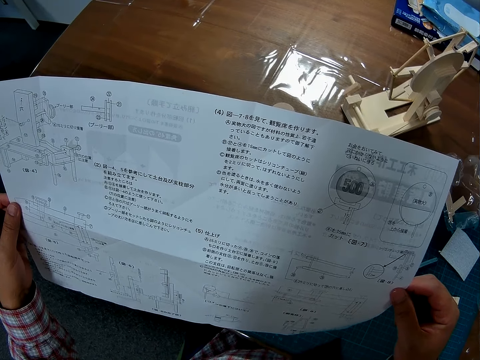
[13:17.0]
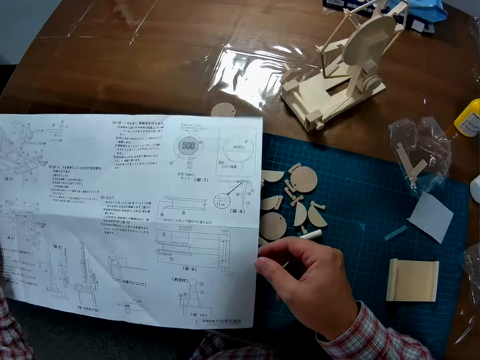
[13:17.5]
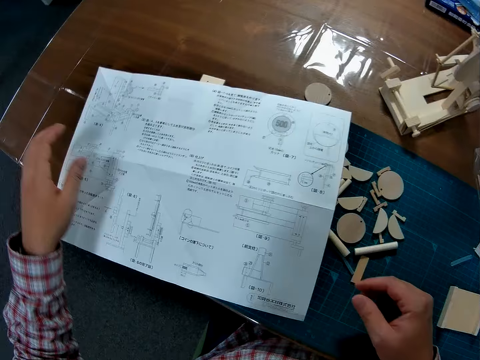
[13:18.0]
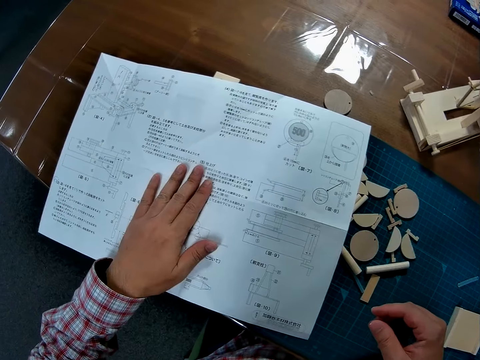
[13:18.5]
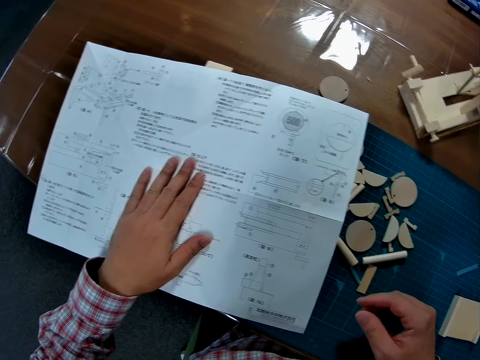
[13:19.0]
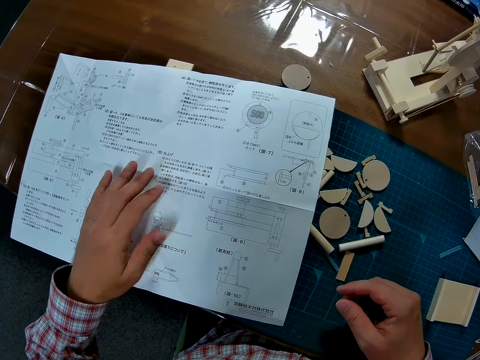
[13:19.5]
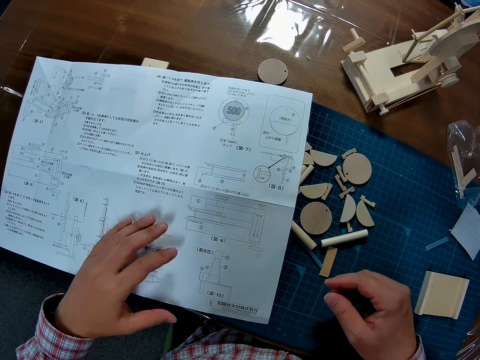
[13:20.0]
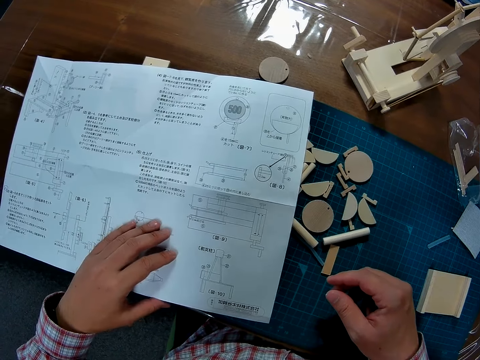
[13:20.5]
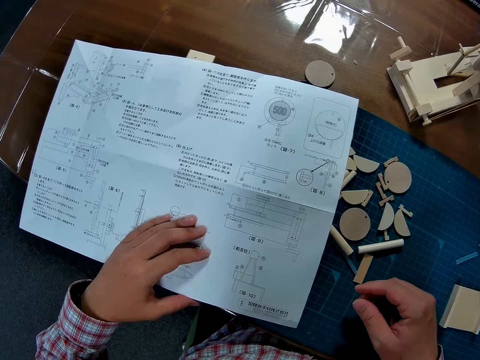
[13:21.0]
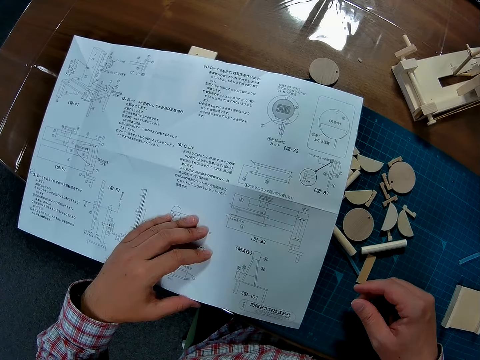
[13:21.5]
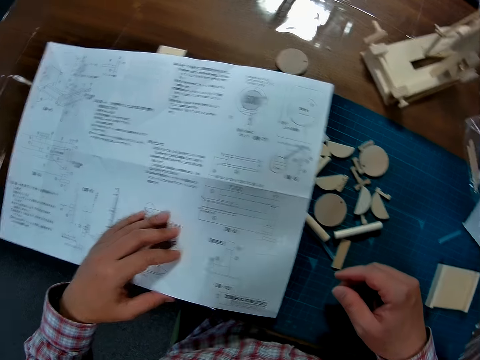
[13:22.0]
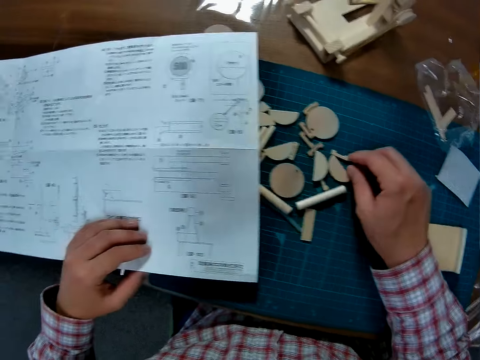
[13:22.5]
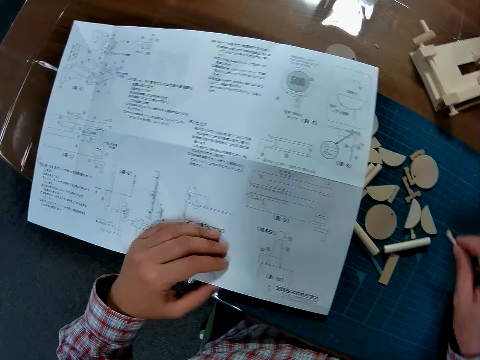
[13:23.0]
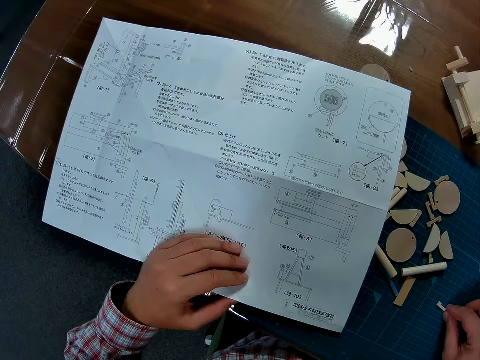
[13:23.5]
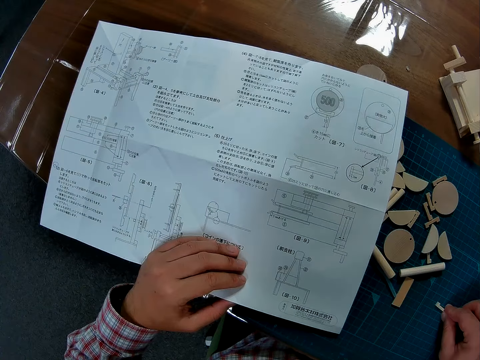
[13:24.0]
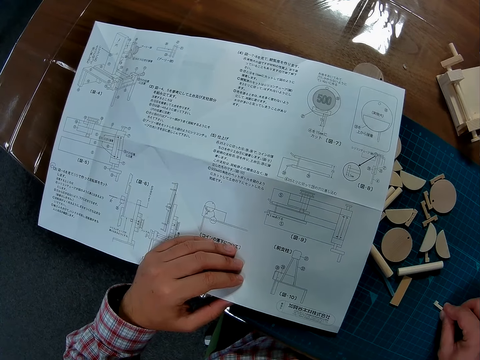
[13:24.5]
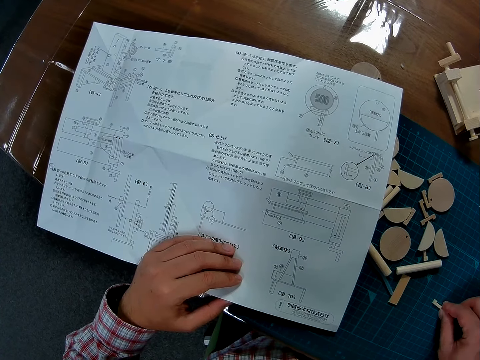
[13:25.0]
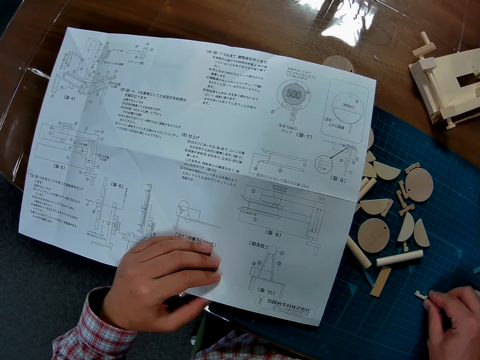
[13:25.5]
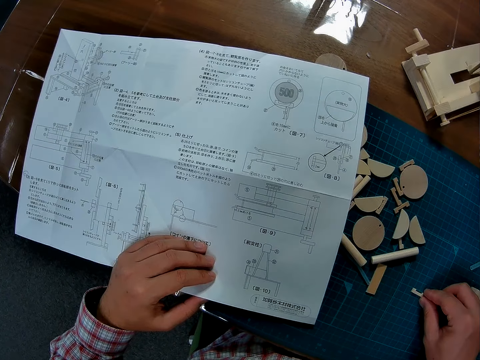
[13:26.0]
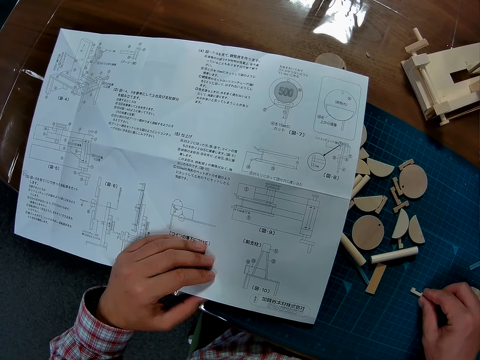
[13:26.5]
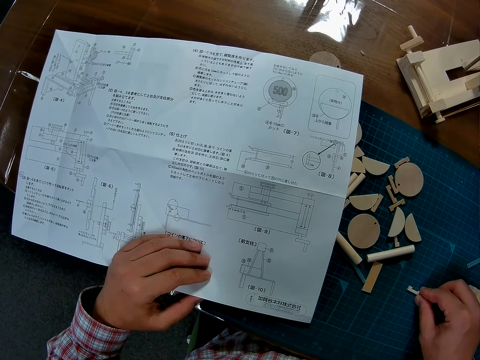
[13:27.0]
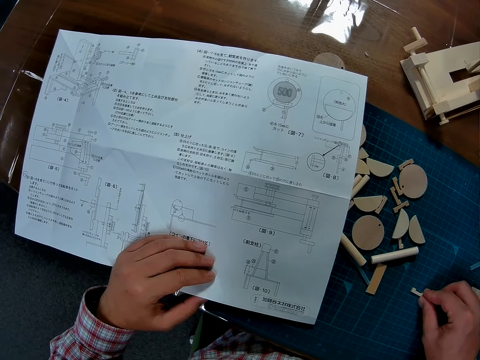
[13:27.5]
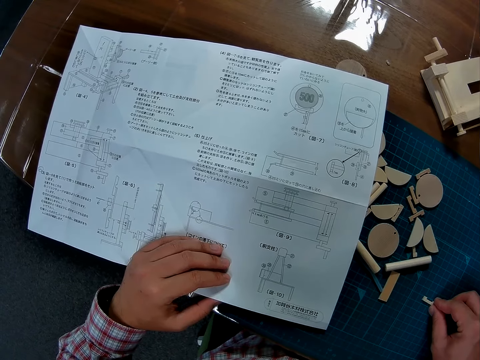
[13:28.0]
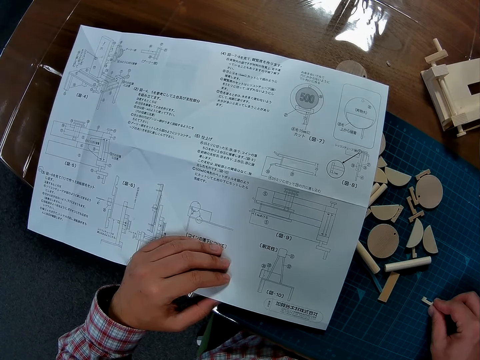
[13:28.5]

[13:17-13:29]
The camera wearer studies the manual. He drops the manual on the table. He places his left hand on the manual sheet. He studies the manual. He picks up a piece of wood. He changes the position of the wood piece on the work mat. He studies the manual.

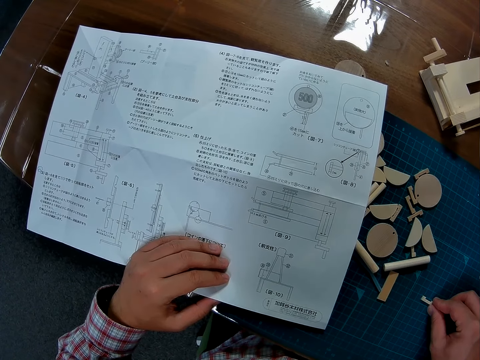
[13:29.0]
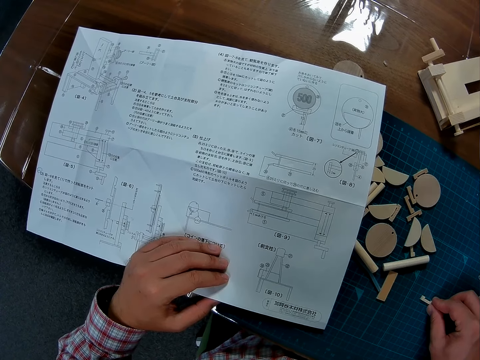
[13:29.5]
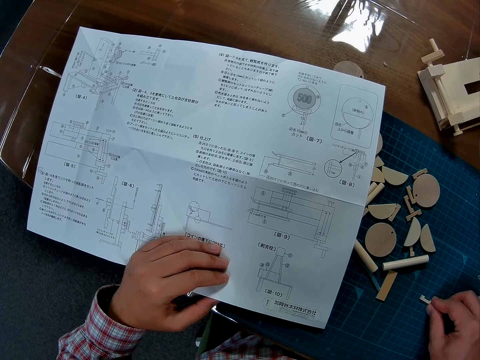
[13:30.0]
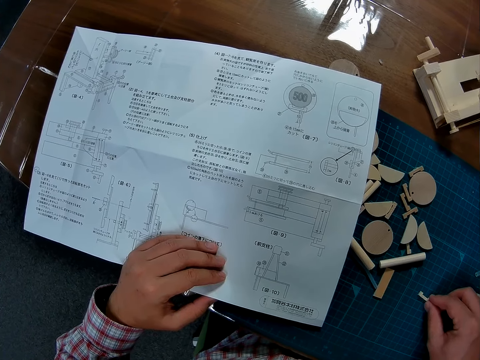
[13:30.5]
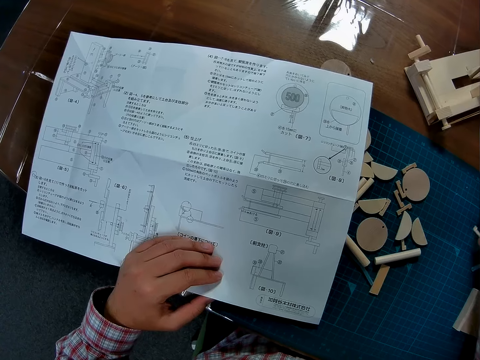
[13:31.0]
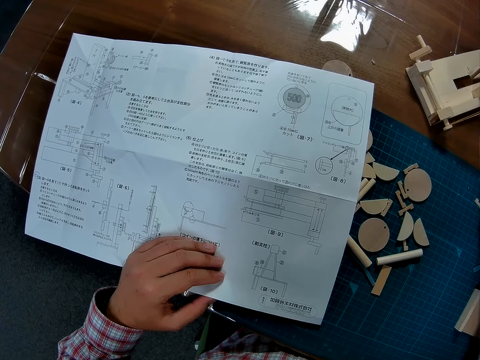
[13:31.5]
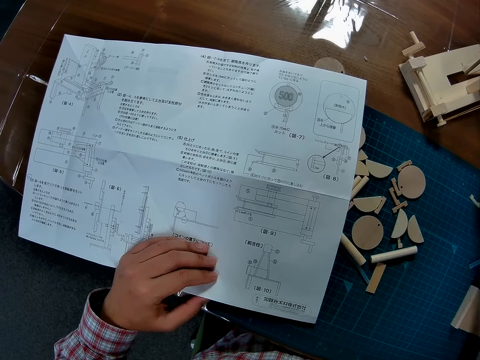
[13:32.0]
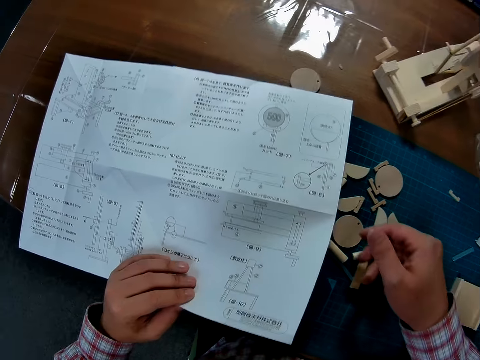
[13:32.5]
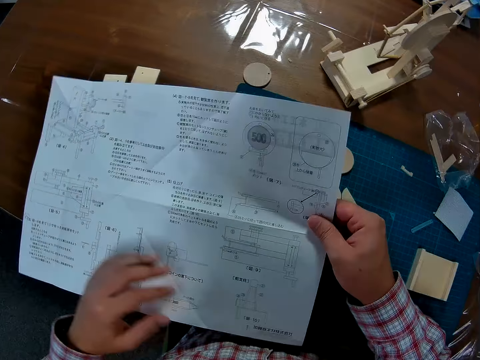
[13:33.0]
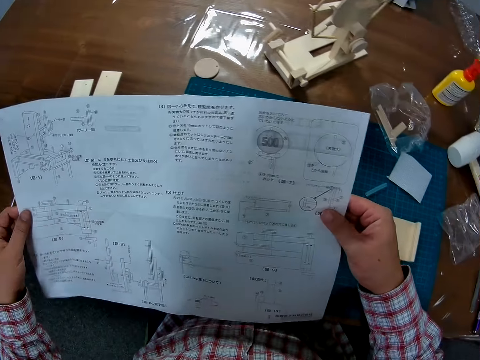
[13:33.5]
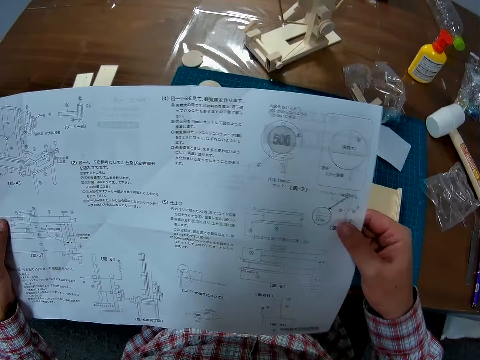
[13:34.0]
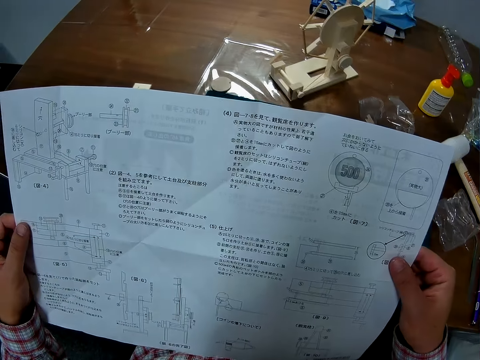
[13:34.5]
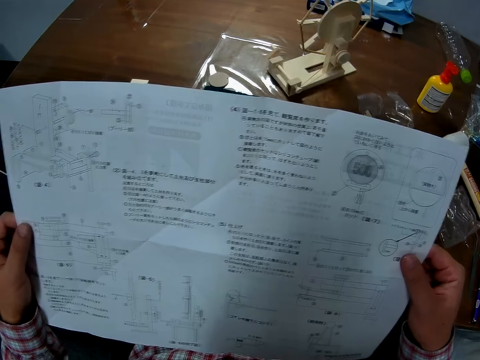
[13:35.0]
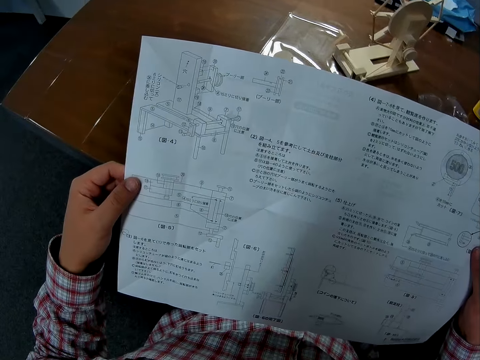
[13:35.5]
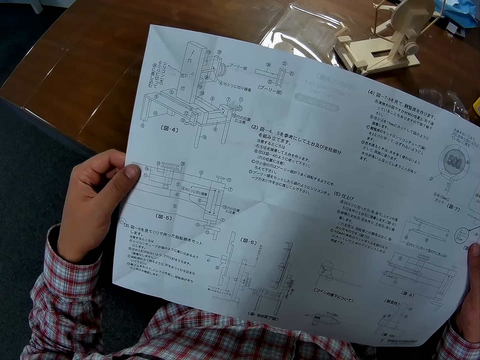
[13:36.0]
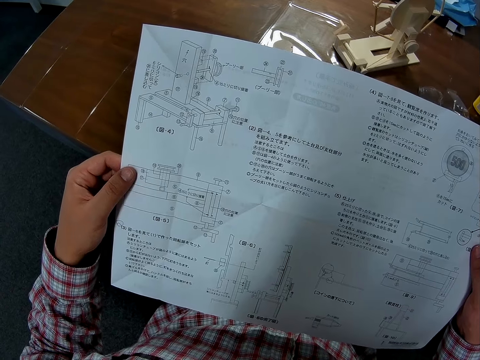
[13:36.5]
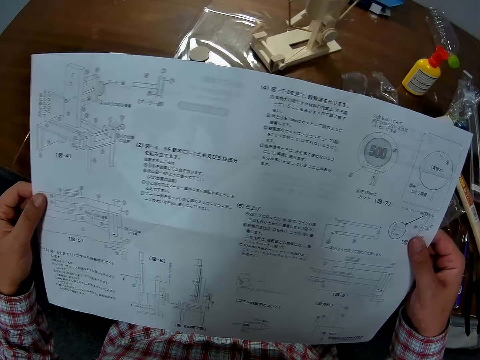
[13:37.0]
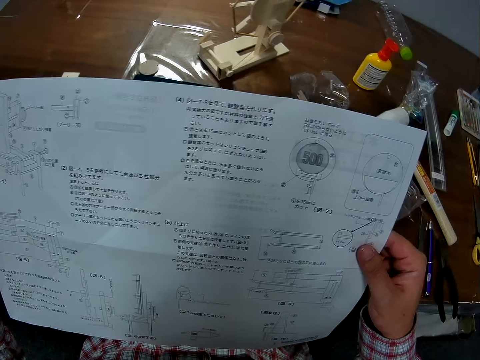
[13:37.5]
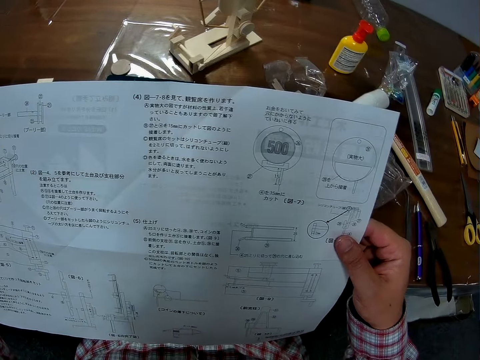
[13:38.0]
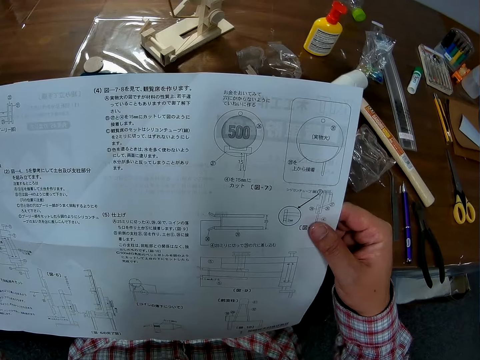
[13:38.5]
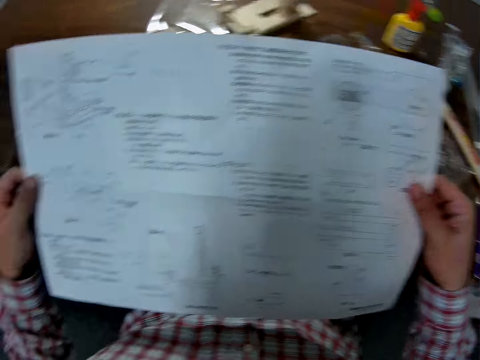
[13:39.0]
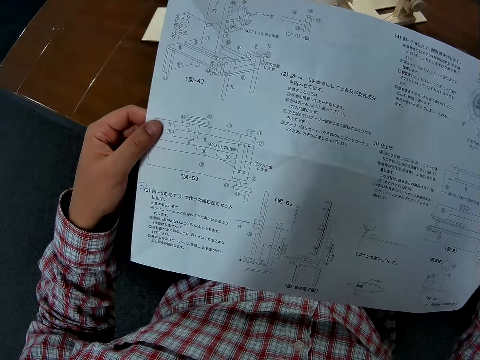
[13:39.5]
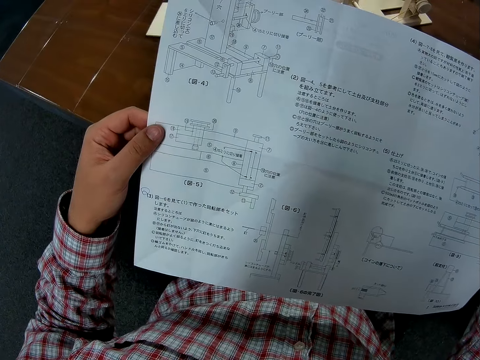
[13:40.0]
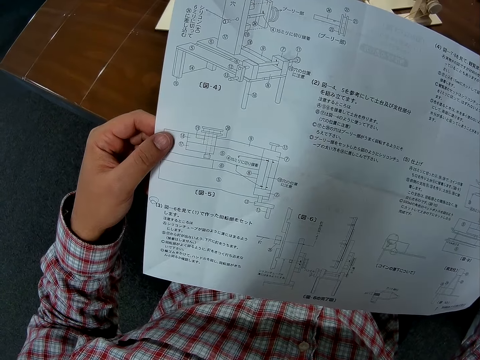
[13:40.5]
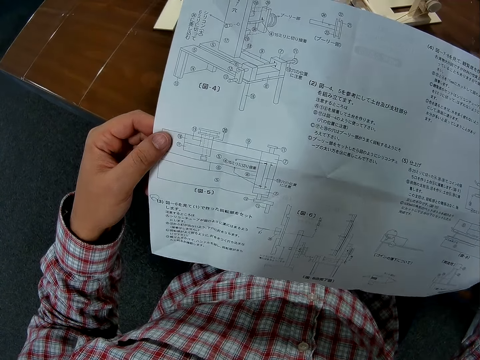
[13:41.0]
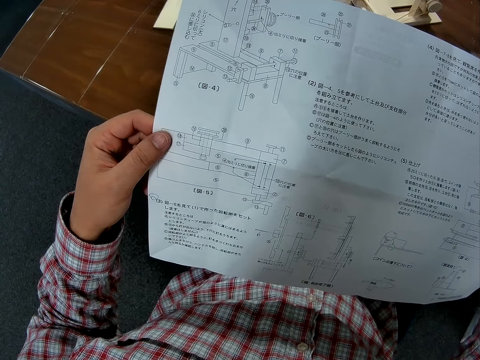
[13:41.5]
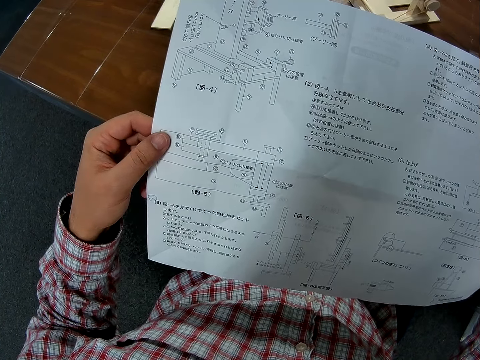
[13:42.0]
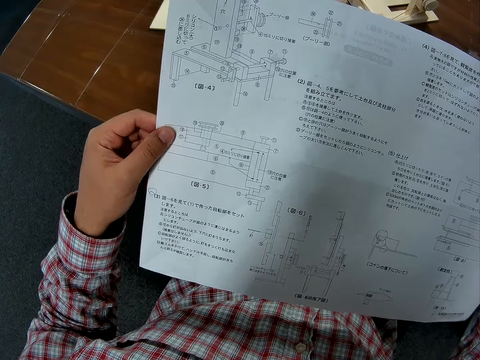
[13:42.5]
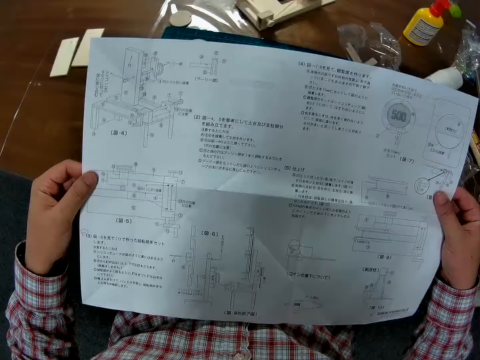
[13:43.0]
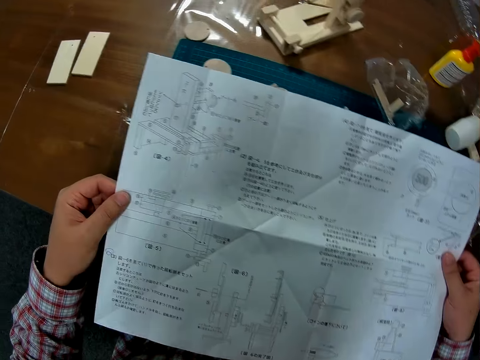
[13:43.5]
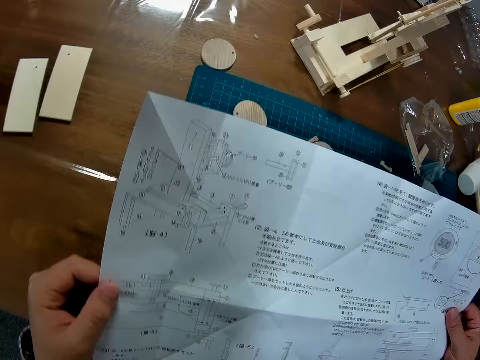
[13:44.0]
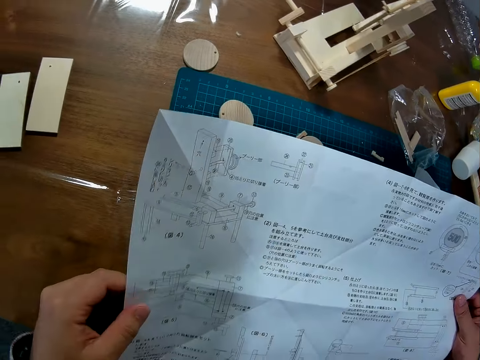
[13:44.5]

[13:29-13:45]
The camera wearer puts a piece of wood down. They raise the manual sheet with both hands. They study the manual.
